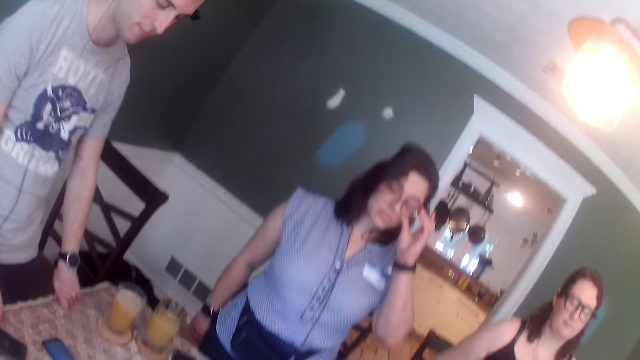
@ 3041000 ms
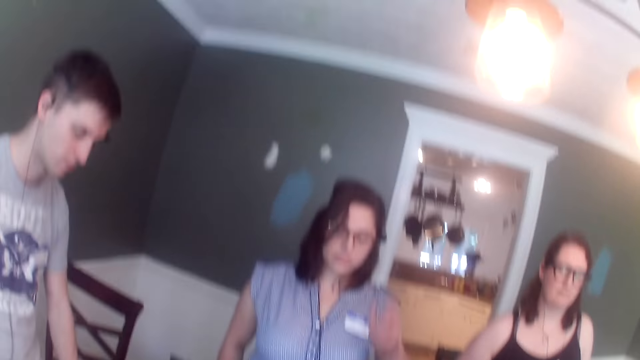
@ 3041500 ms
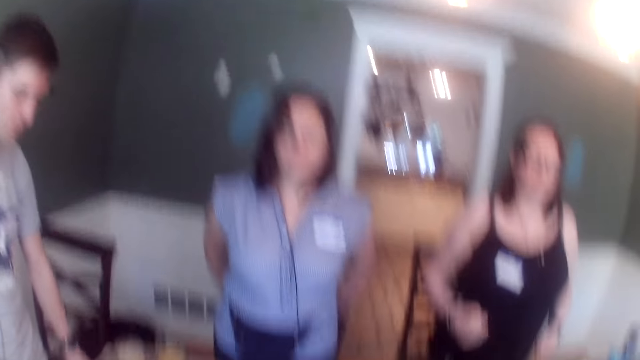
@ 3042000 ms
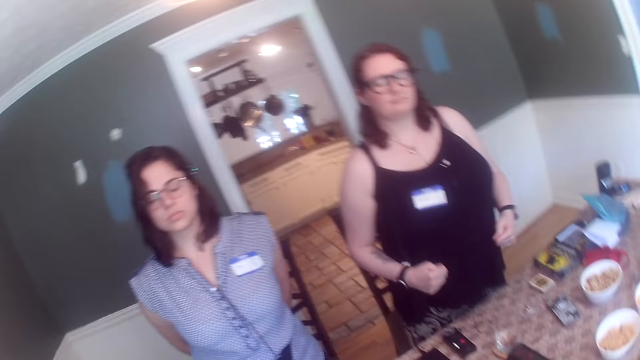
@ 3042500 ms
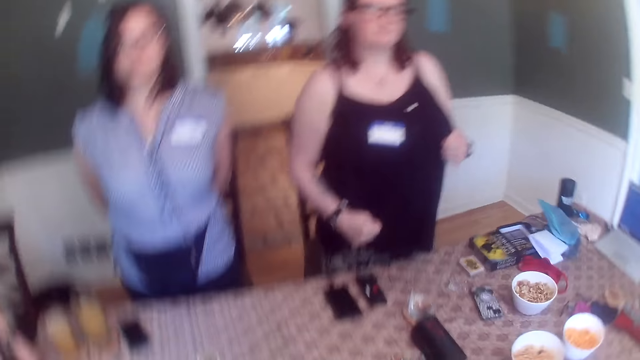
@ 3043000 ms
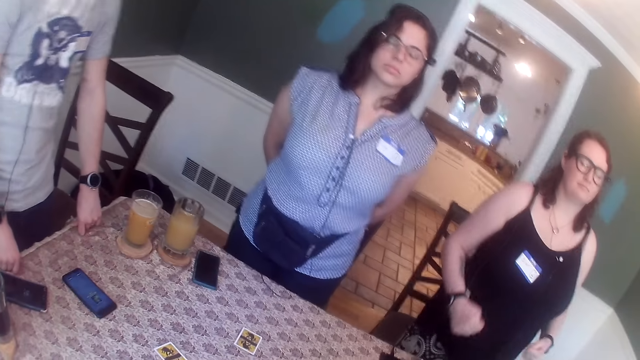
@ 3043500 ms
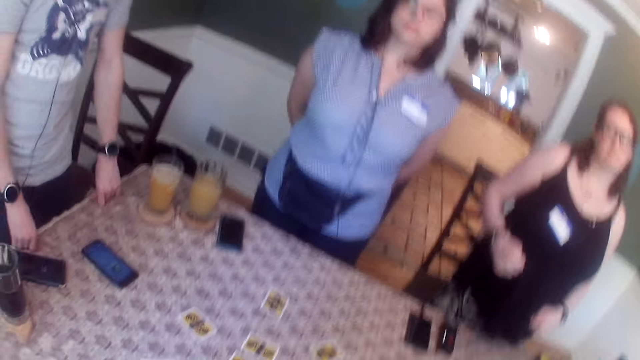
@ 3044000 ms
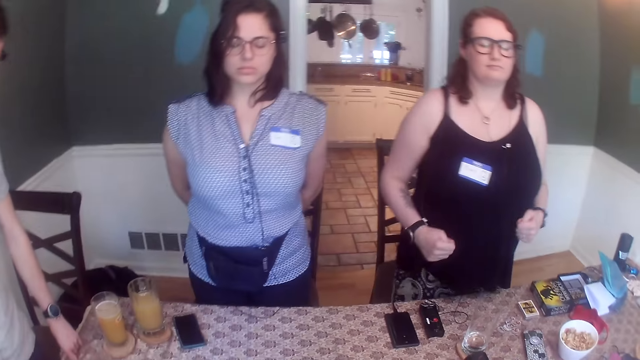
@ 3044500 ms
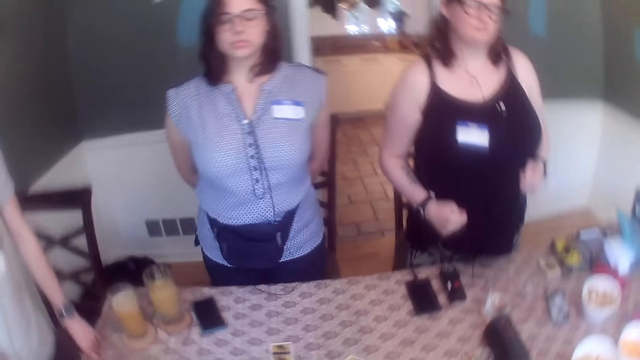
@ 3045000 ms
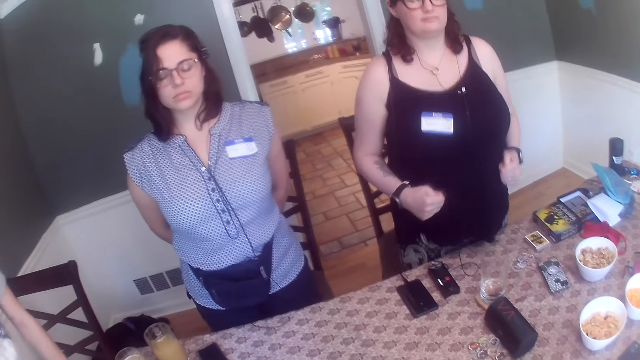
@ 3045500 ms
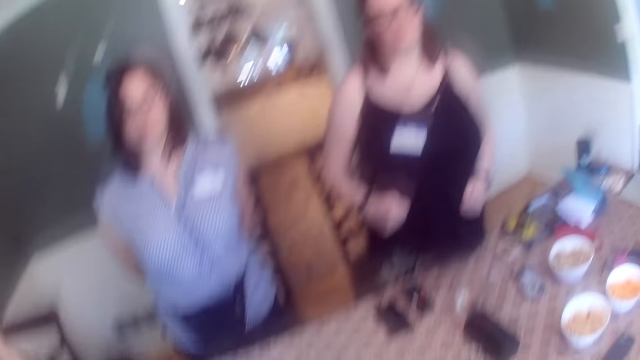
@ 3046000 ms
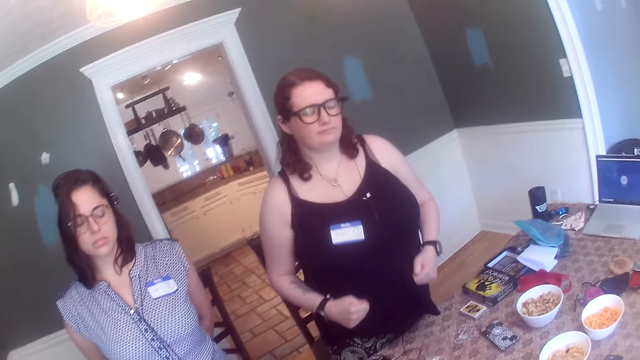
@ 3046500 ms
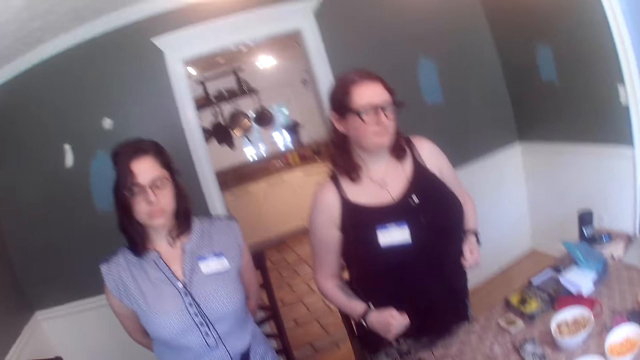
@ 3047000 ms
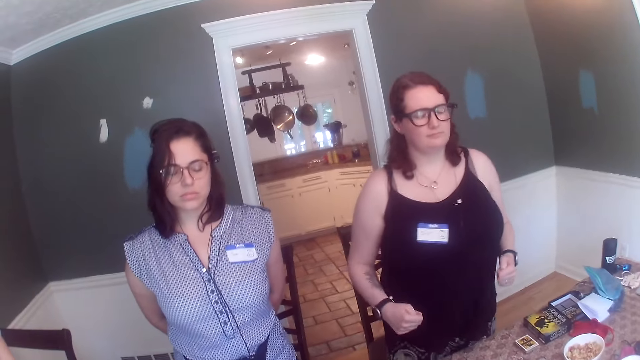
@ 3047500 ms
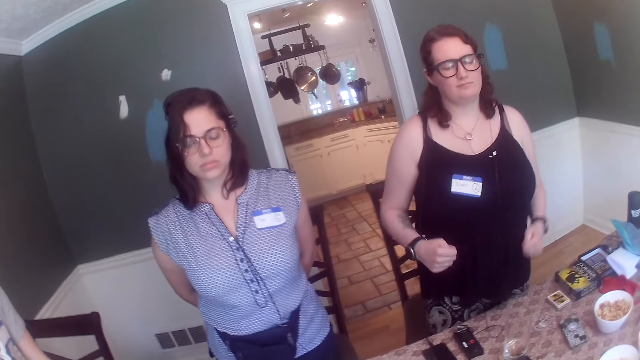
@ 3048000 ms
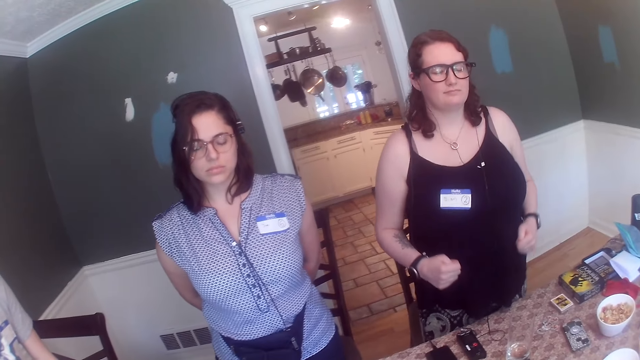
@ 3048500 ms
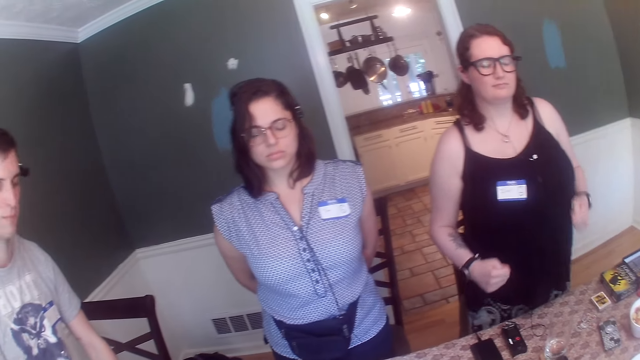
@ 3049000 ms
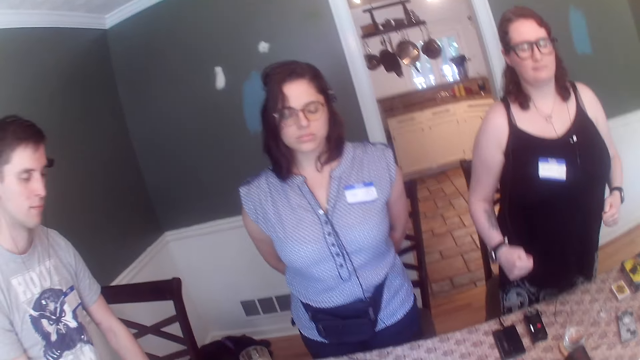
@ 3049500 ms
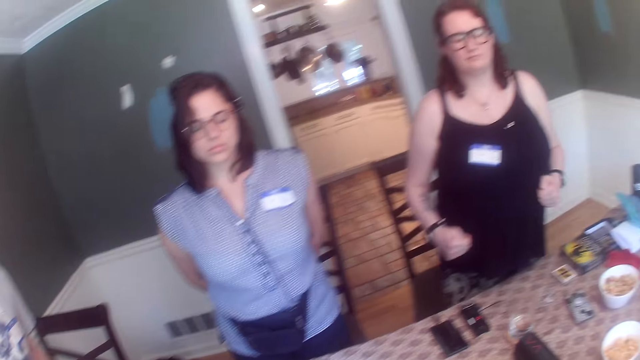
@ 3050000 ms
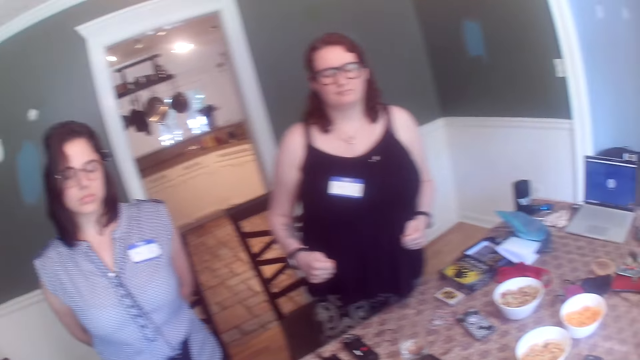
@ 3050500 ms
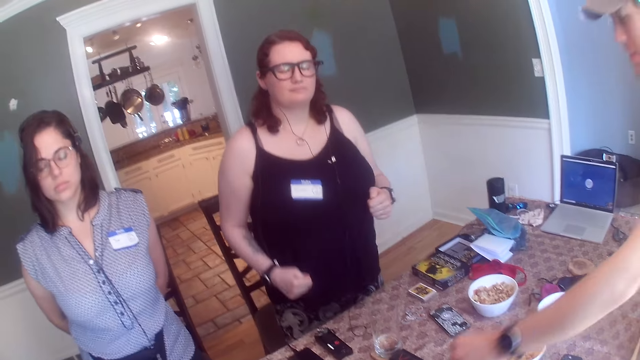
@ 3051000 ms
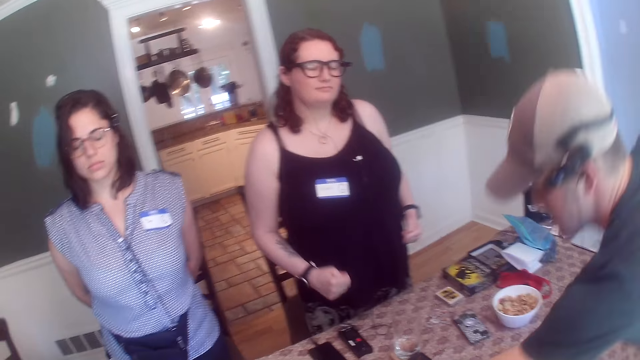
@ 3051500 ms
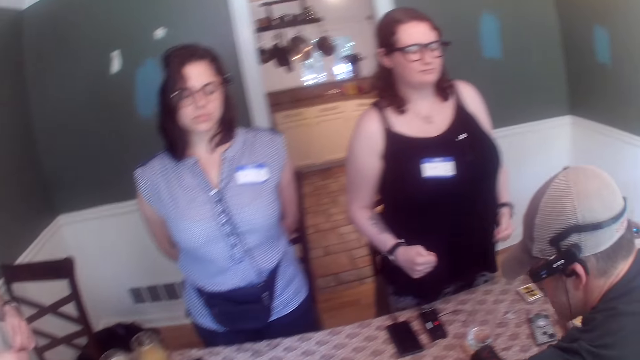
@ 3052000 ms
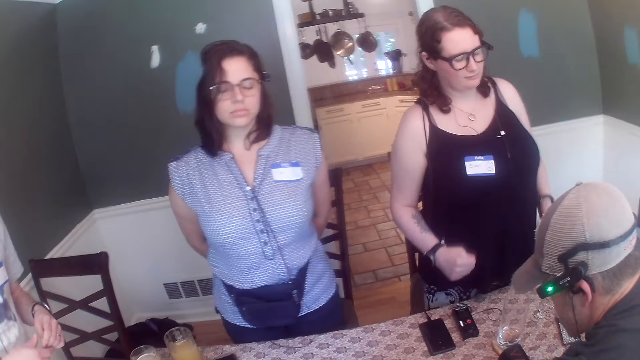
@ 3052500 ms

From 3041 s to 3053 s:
A woman dances.

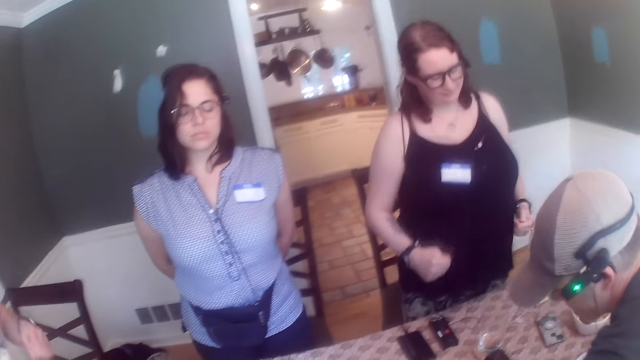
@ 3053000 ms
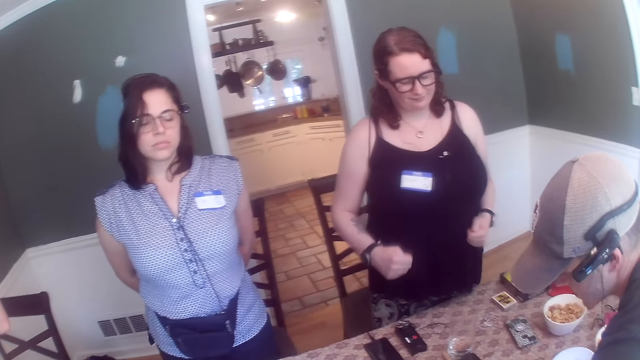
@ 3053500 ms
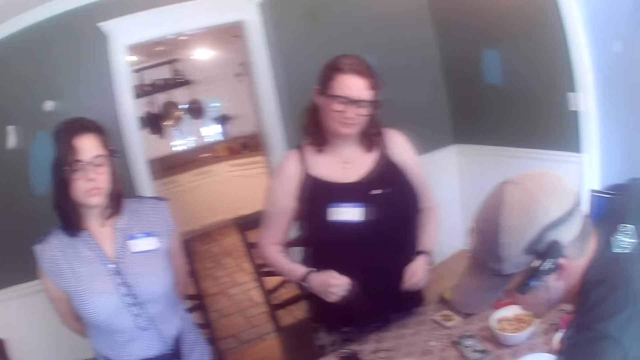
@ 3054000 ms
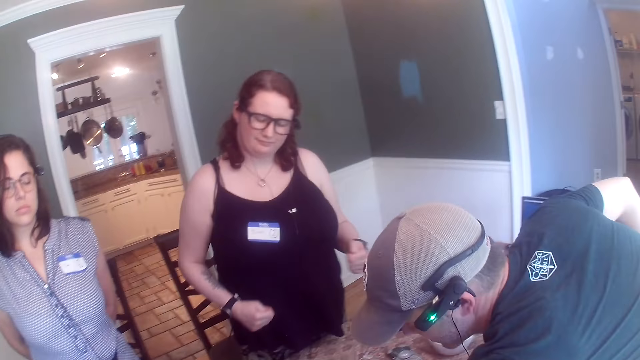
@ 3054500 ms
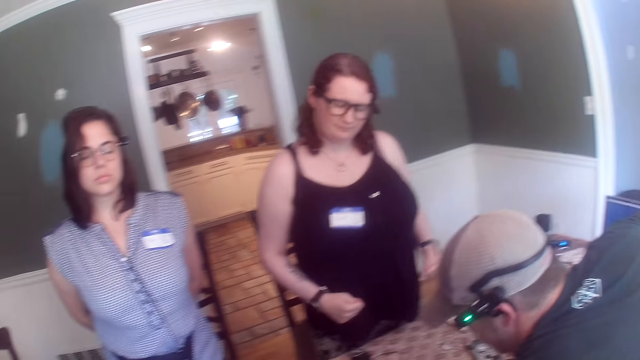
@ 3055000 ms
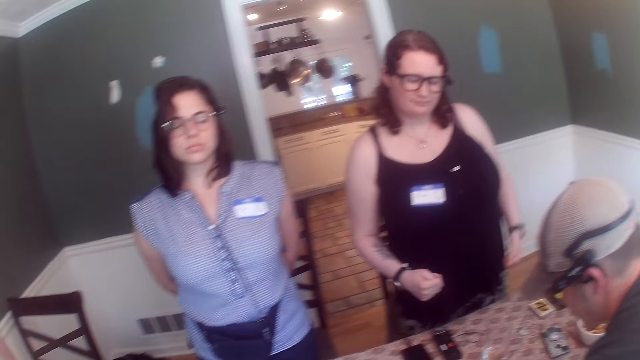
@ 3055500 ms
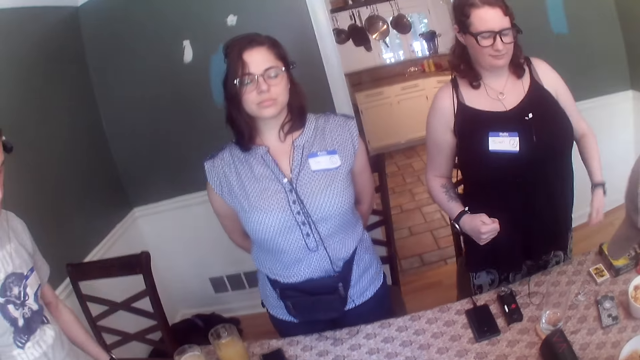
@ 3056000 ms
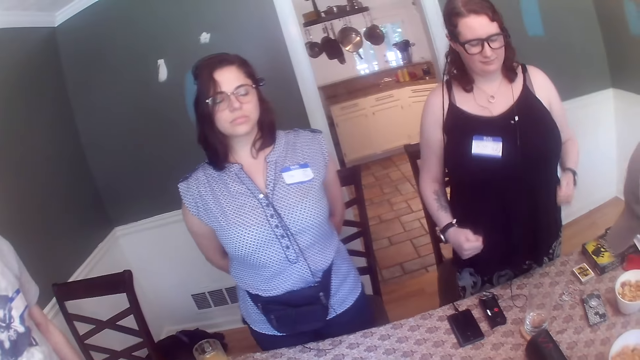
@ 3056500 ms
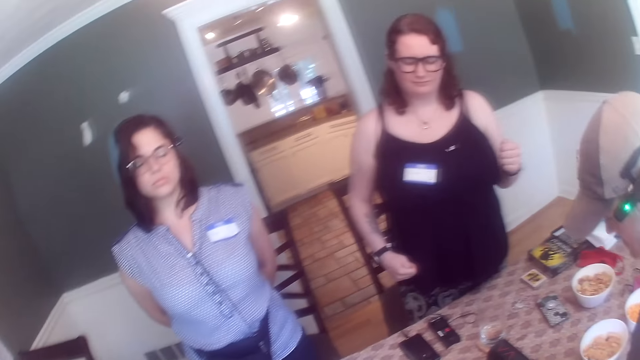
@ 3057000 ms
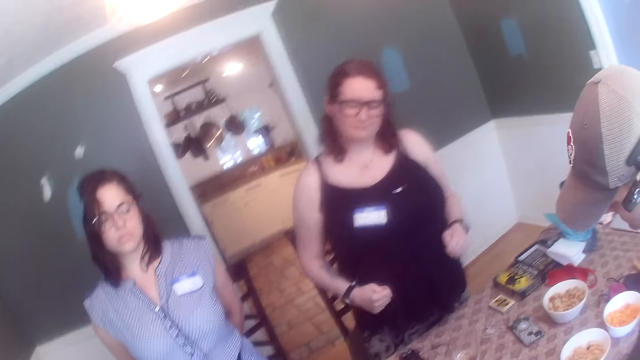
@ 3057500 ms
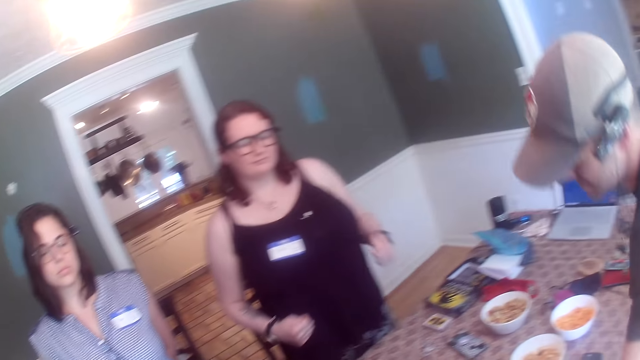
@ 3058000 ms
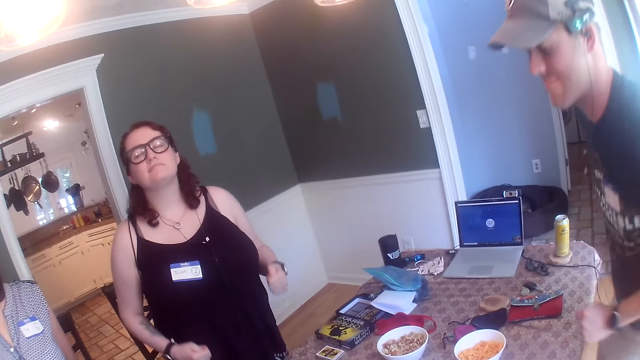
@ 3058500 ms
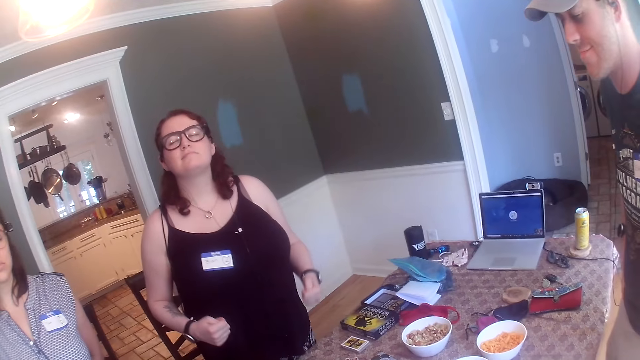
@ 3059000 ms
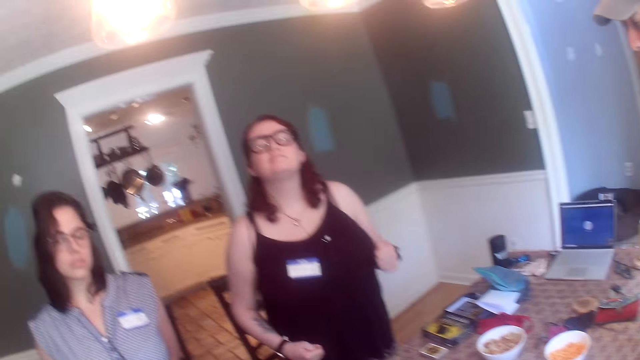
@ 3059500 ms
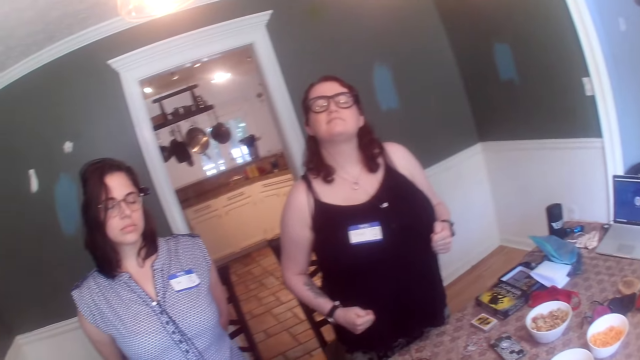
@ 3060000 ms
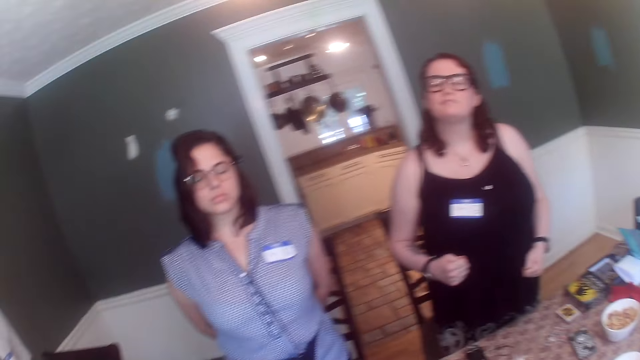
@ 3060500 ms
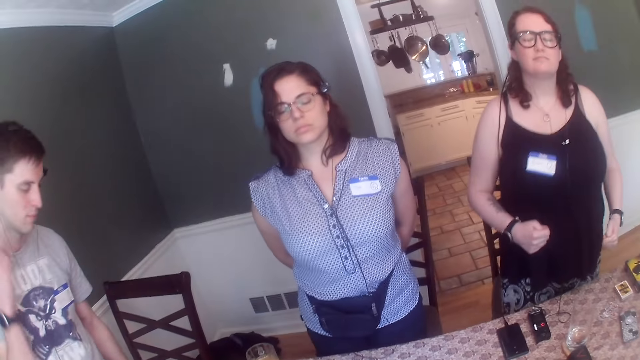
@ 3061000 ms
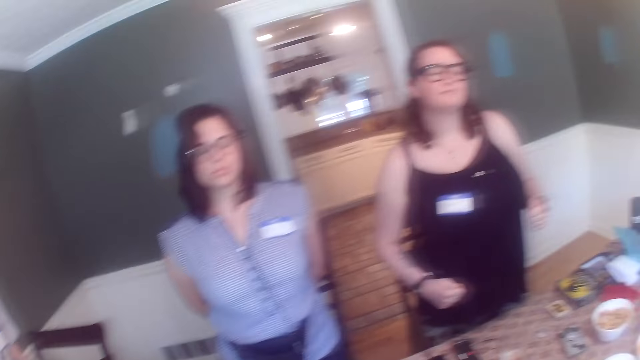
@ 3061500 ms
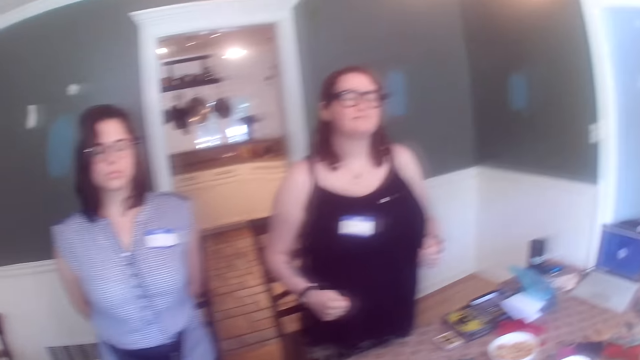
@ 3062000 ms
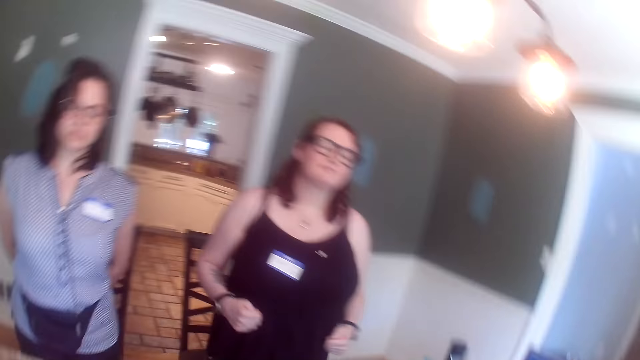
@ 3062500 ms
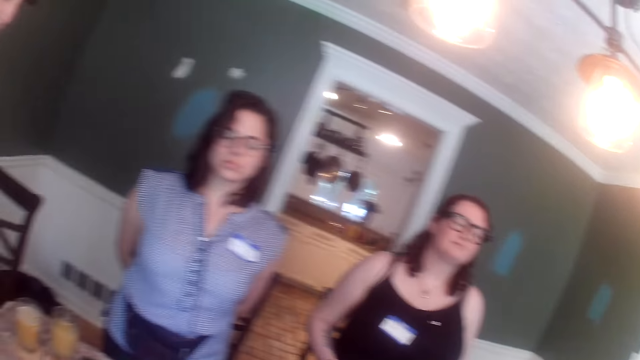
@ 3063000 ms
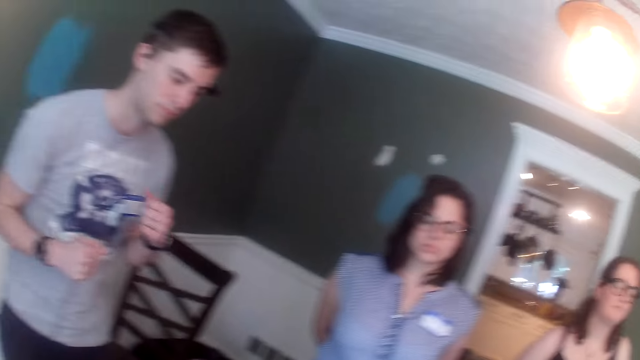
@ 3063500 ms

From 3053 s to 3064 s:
A man stands. A woman dances.
